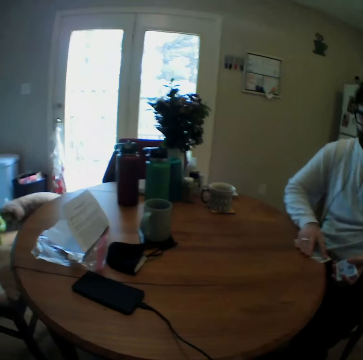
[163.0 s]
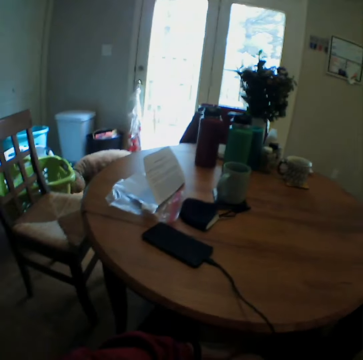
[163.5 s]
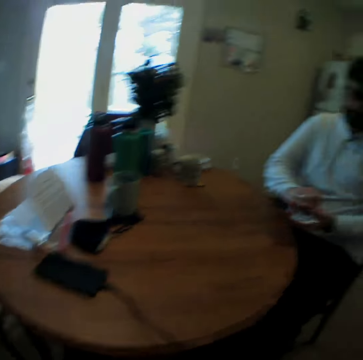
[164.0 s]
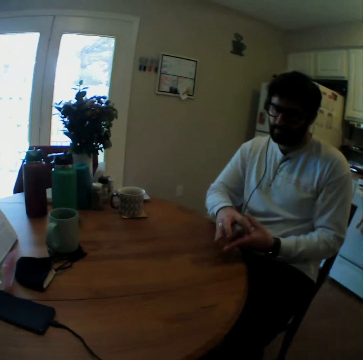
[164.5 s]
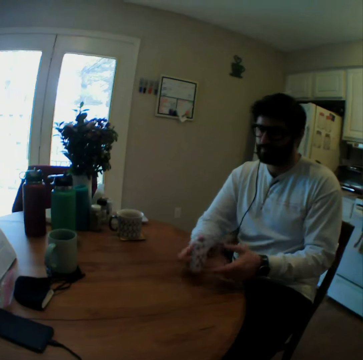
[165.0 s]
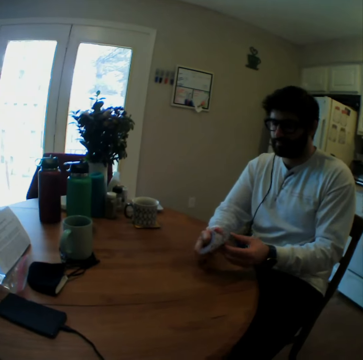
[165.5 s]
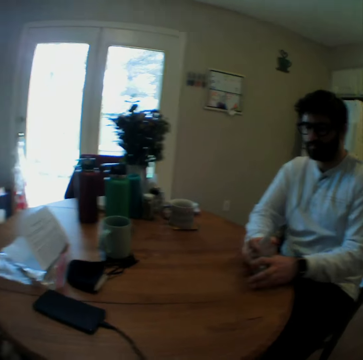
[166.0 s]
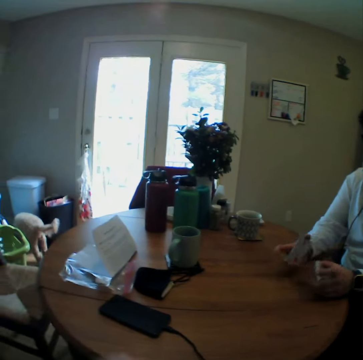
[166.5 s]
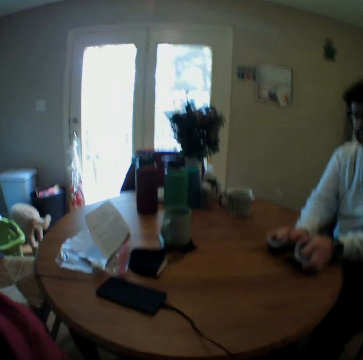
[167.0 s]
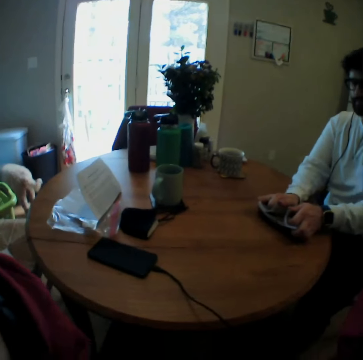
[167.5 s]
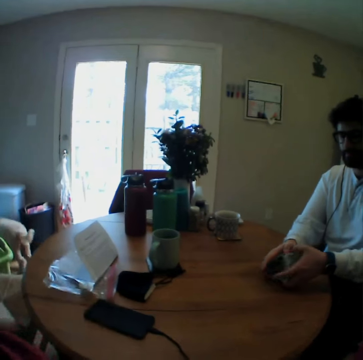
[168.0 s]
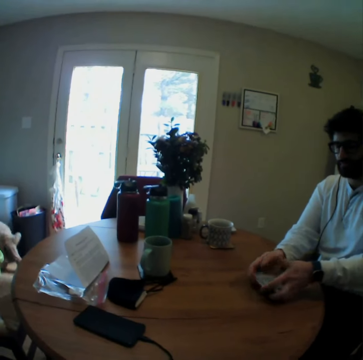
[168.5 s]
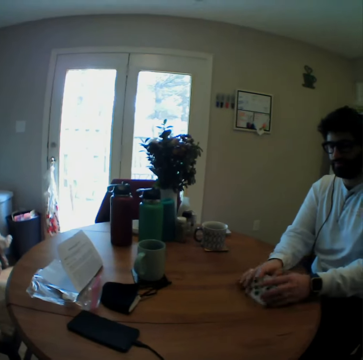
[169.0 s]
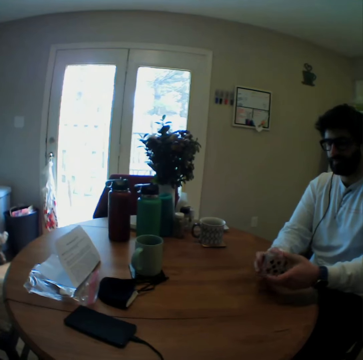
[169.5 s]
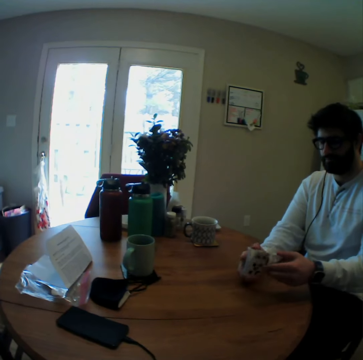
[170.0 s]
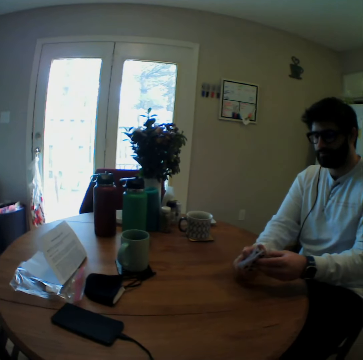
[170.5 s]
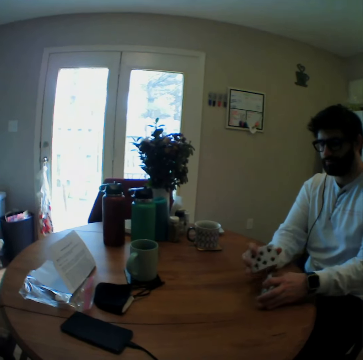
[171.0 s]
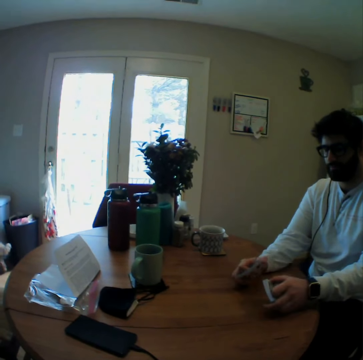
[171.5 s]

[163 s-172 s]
The person takes the playing cards and arranges the playing cards. The camera wearer raises a hand. They put the hand down.

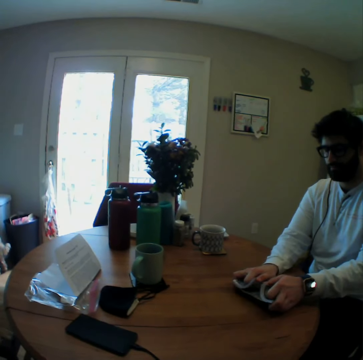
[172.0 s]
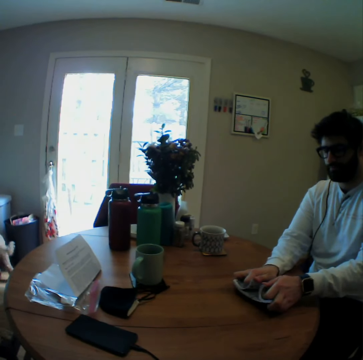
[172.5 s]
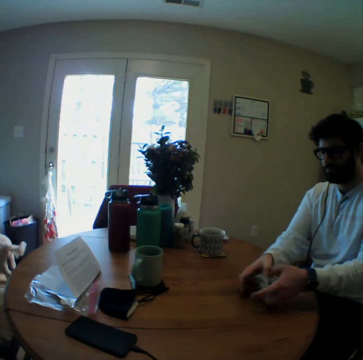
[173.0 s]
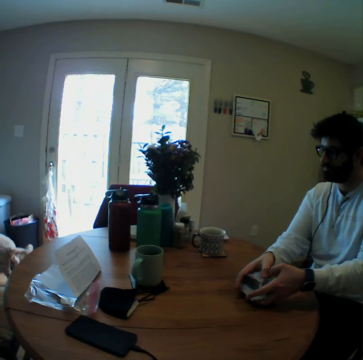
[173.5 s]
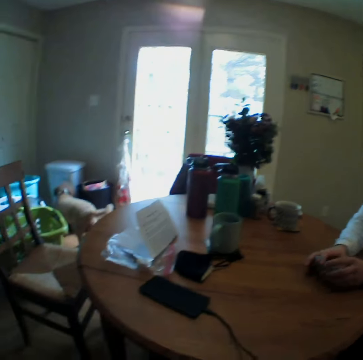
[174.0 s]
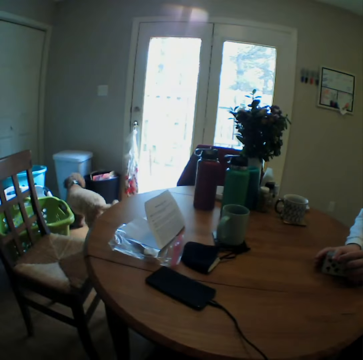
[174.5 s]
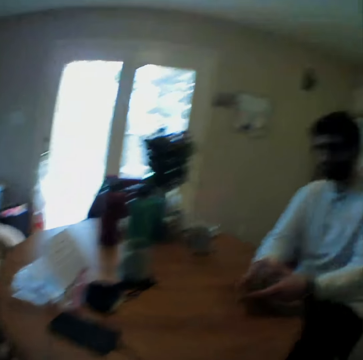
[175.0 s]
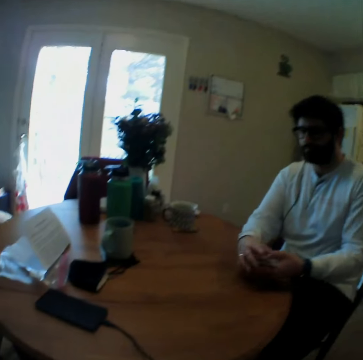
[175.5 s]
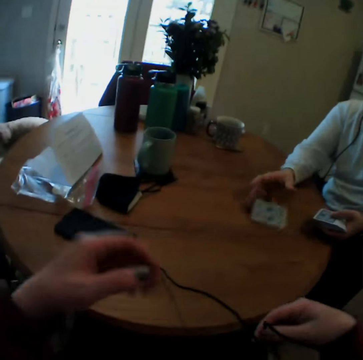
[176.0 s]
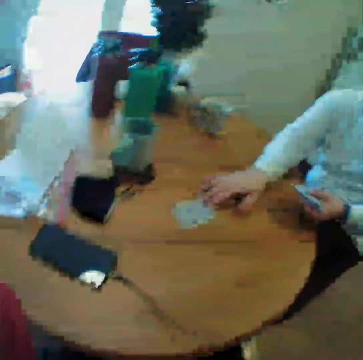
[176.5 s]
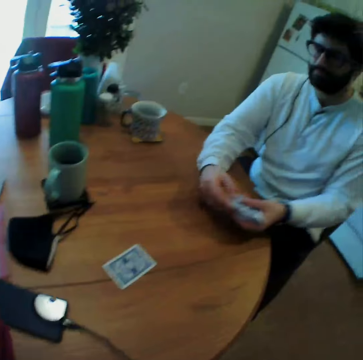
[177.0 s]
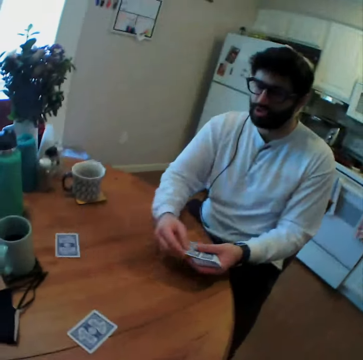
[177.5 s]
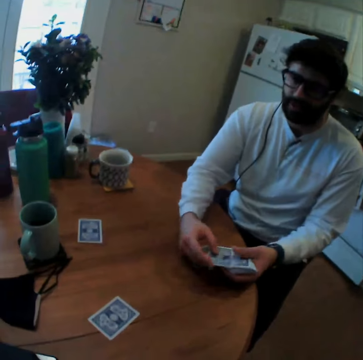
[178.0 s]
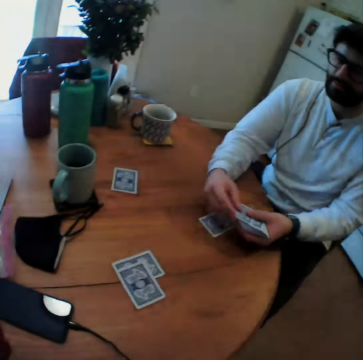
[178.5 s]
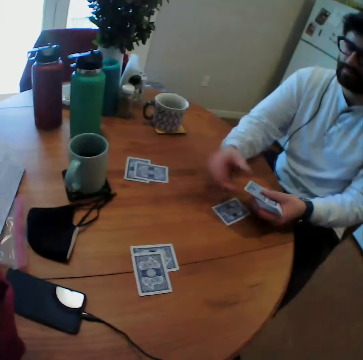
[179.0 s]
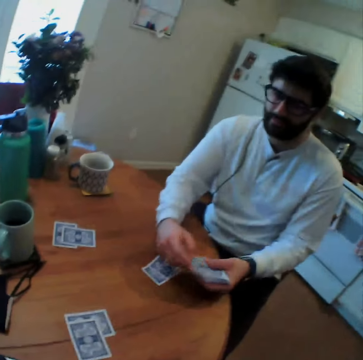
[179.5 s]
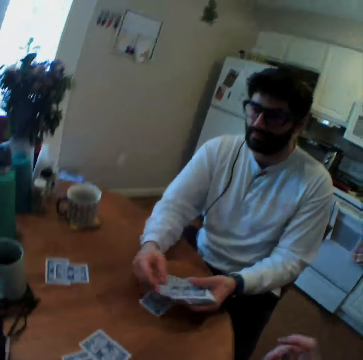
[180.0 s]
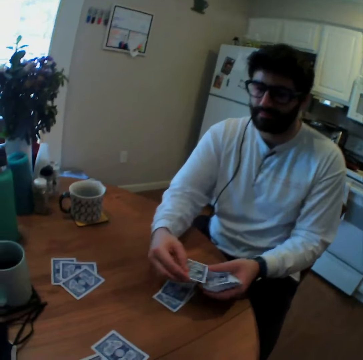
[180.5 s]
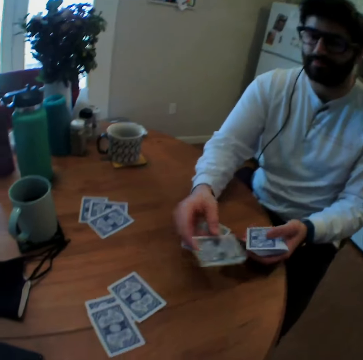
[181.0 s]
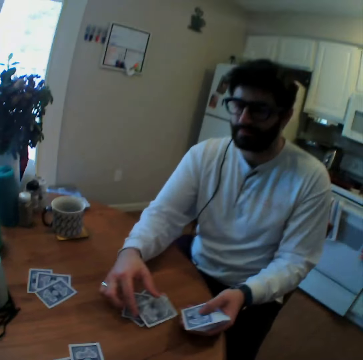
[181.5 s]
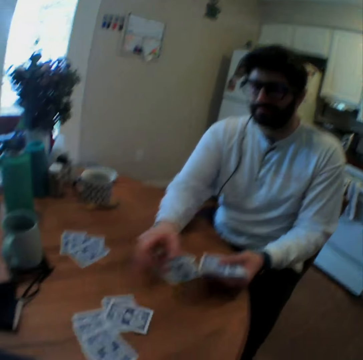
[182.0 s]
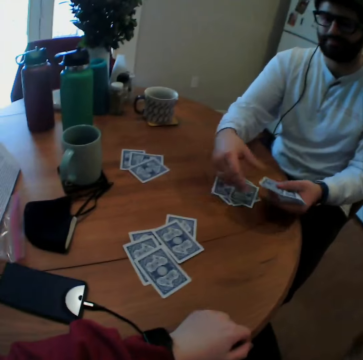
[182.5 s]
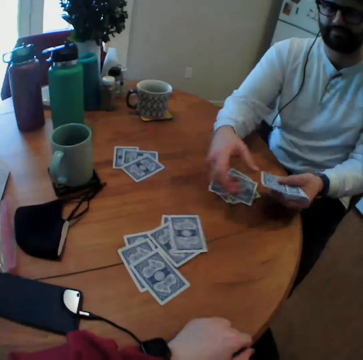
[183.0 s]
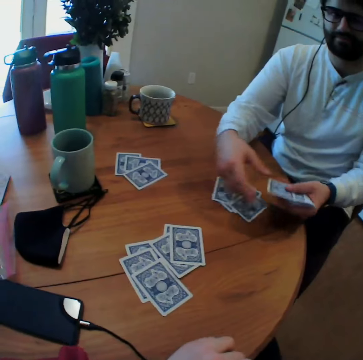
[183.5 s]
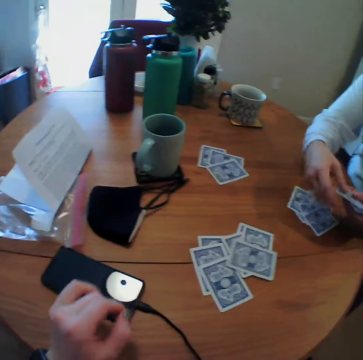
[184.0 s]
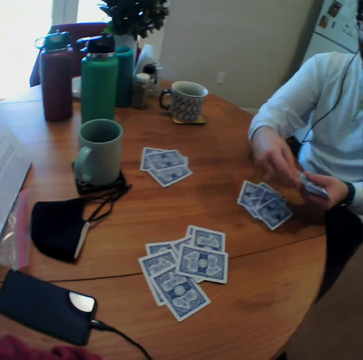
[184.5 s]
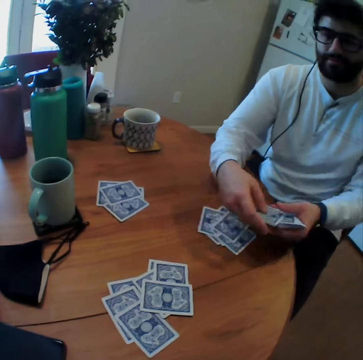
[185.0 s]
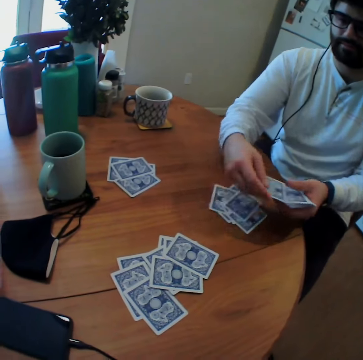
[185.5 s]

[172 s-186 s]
The person mixes the cards. The camera wearer looks around. The person throws a playing card on the table and moves the playing card on the table. The camera wearer touches the head cameras. The person throws more playing cards on the table and divides the cards.

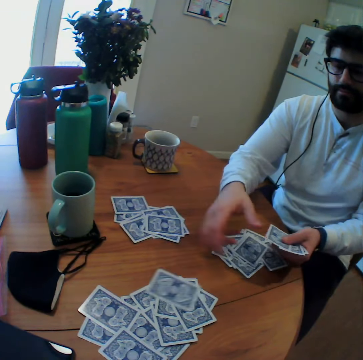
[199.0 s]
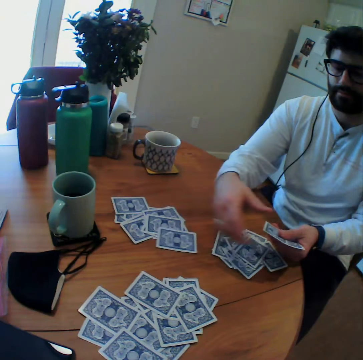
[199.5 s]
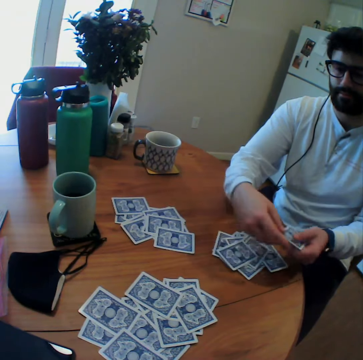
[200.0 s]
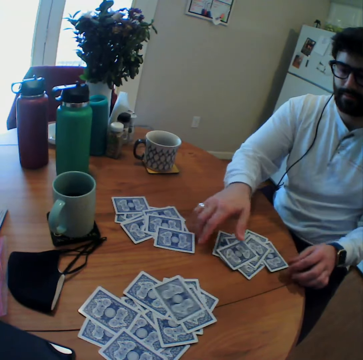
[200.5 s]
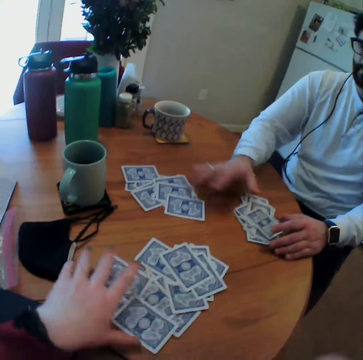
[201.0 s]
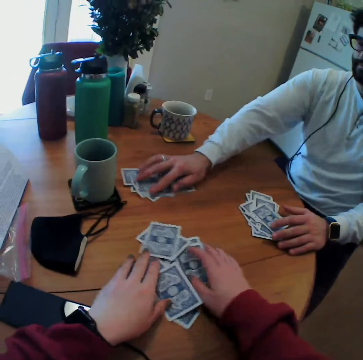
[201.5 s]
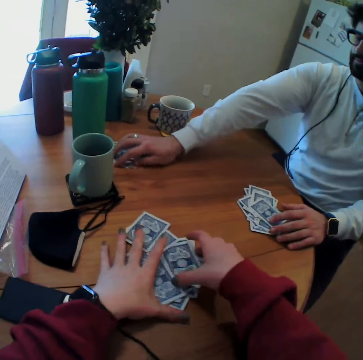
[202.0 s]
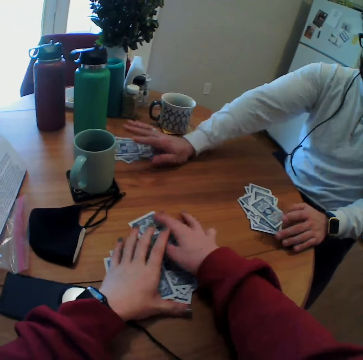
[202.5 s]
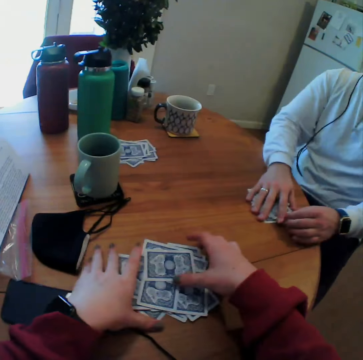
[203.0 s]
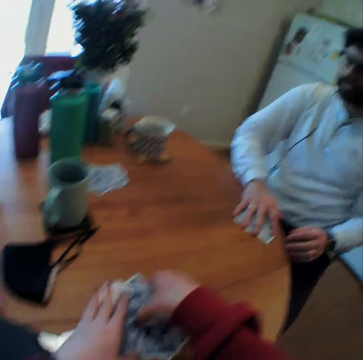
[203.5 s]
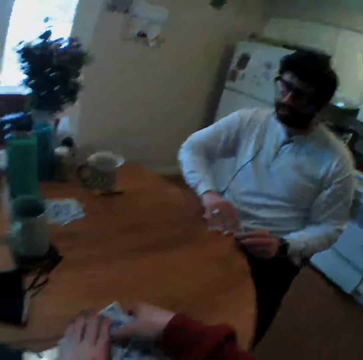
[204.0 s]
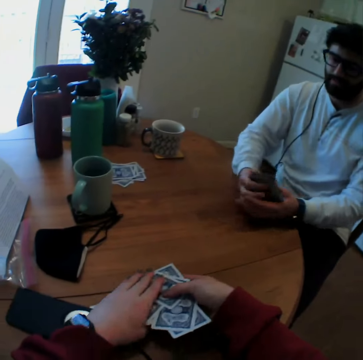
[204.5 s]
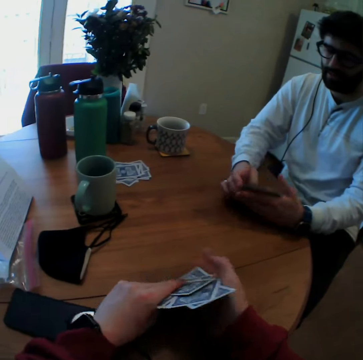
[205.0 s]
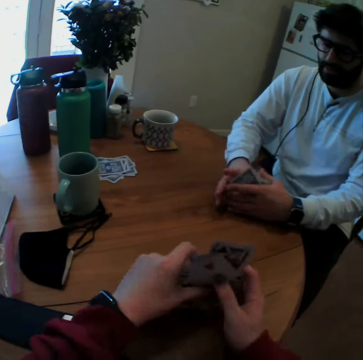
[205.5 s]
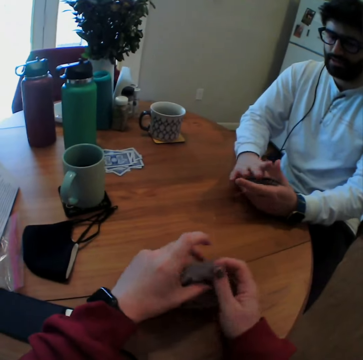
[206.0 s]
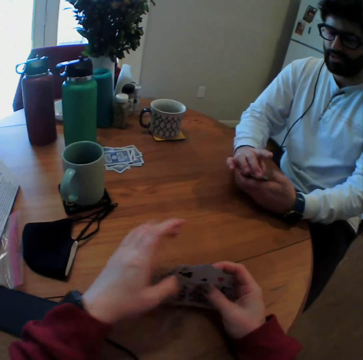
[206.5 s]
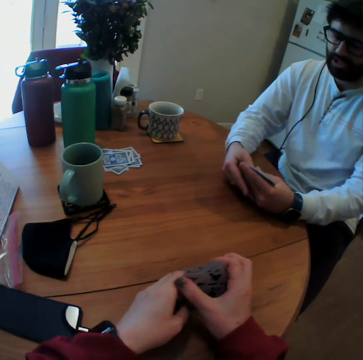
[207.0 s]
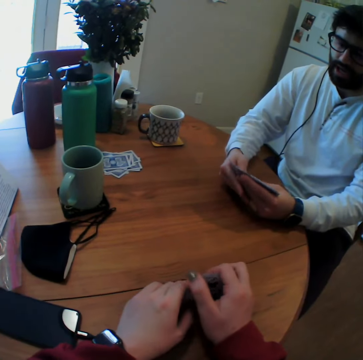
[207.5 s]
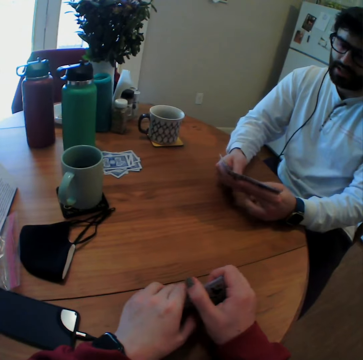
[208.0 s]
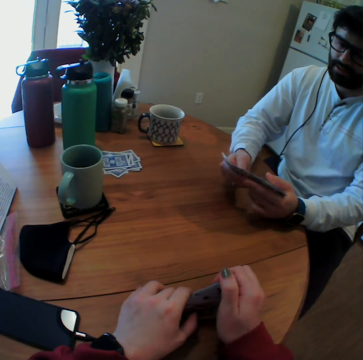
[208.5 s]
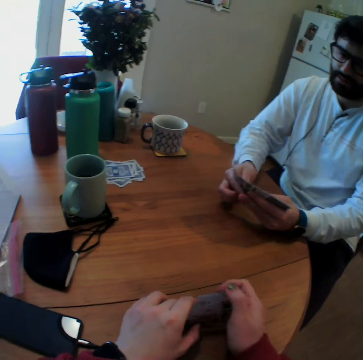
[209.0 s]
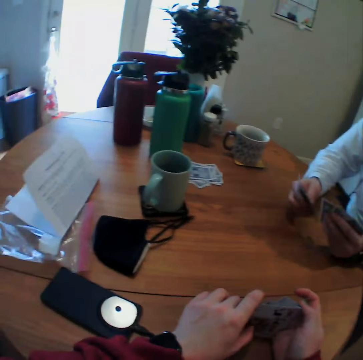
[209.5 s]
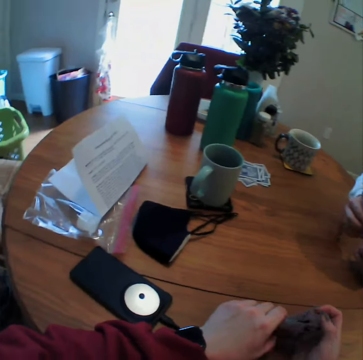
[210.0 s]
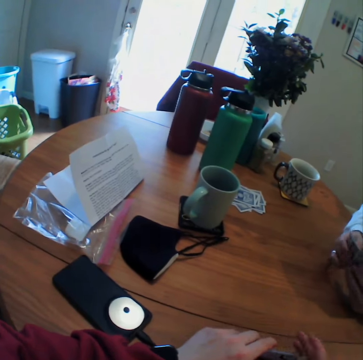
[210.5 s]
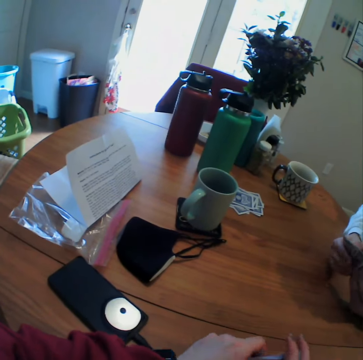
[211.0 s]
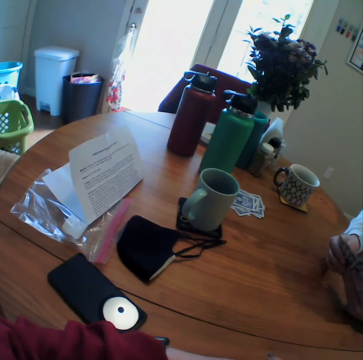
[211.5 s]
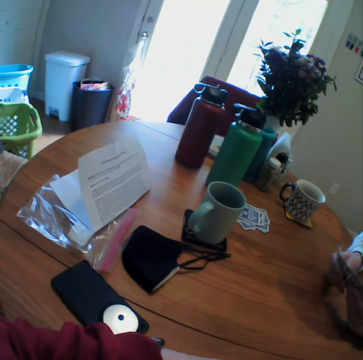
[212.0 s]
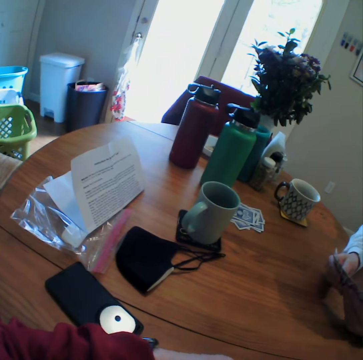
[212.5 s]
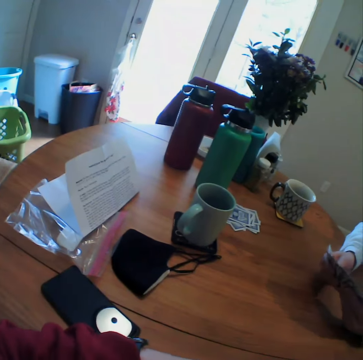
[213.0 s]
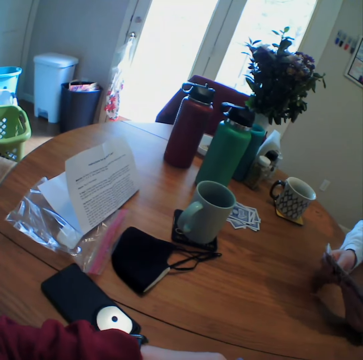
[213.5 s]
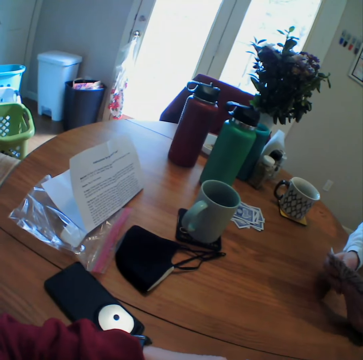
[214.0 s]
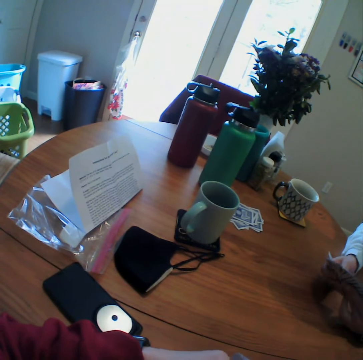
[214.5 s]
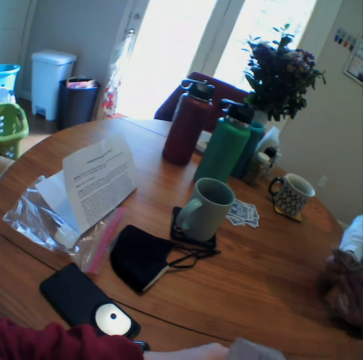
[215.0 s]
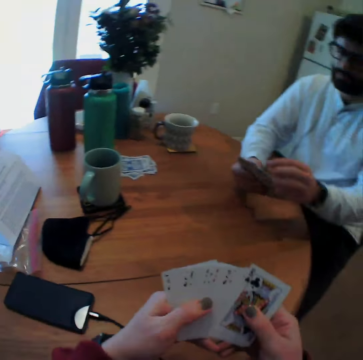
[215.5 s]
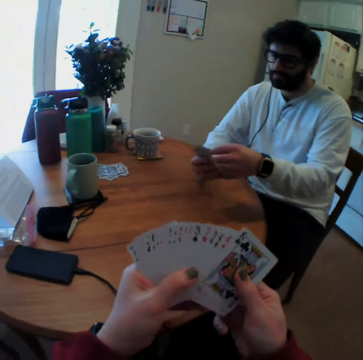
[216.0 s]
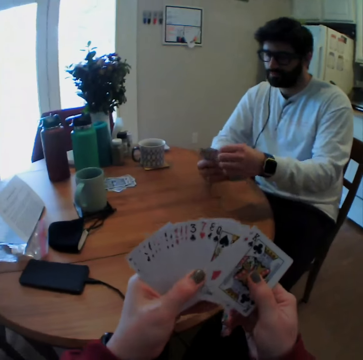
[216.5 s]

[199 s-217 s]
The person touches some playing cards and pushes some playing cards aside on the table. The camera wearer touches some playing cards. They move the cards. The person takes the playing cards. The camera wearer takes some playing cards. They arrange the playing cards. The person arranges the playing cards. The camera wearer speaks.
